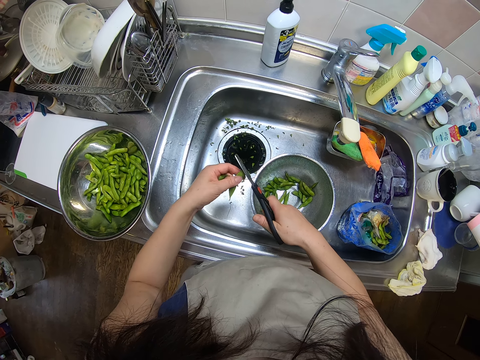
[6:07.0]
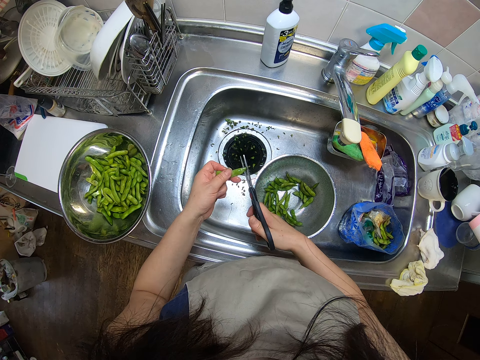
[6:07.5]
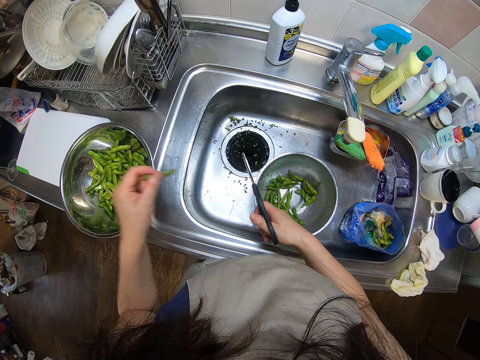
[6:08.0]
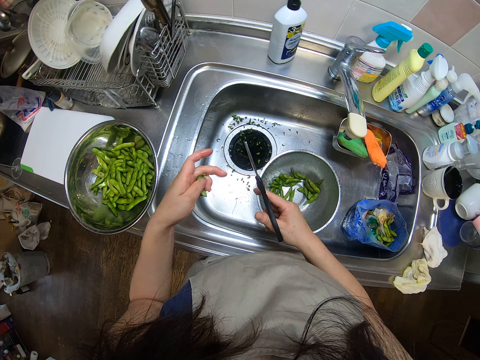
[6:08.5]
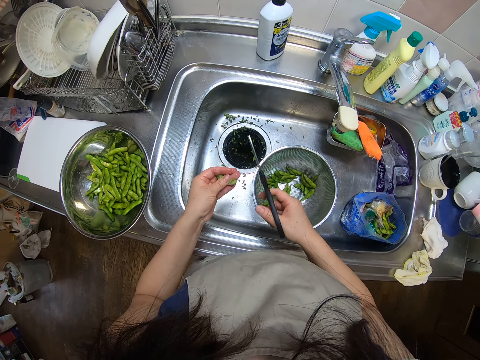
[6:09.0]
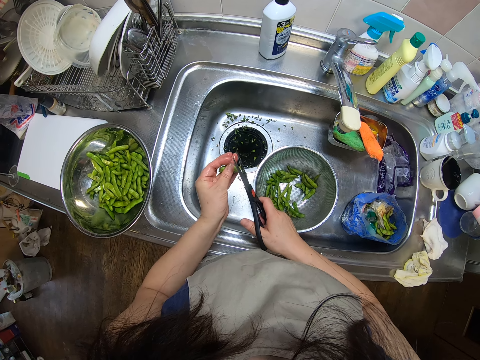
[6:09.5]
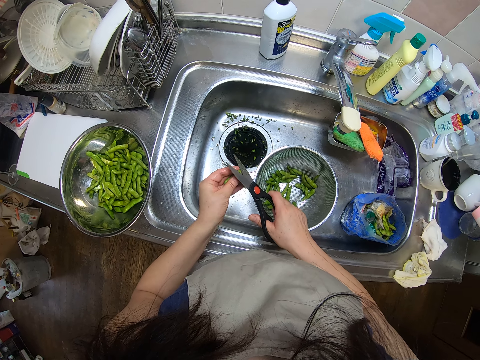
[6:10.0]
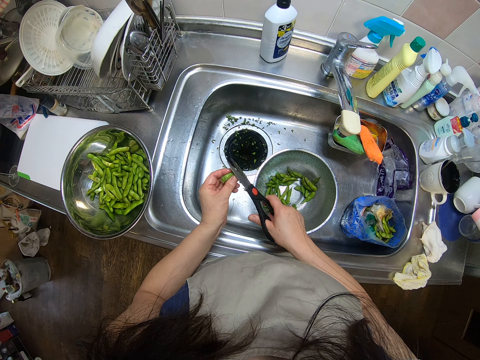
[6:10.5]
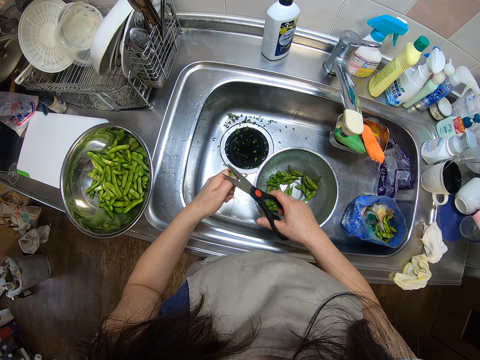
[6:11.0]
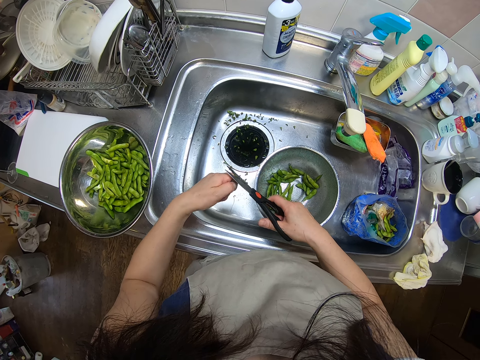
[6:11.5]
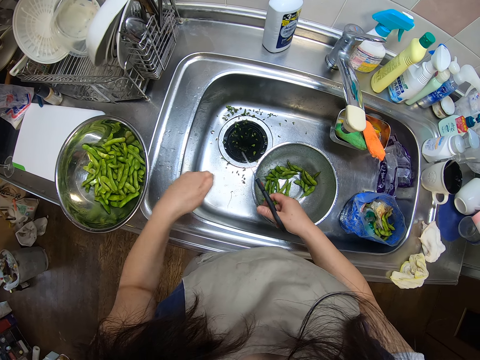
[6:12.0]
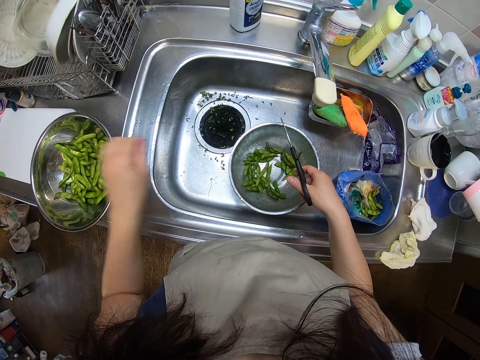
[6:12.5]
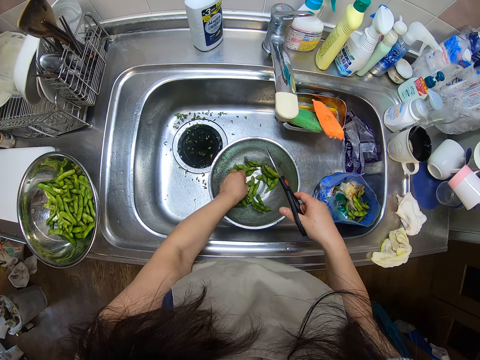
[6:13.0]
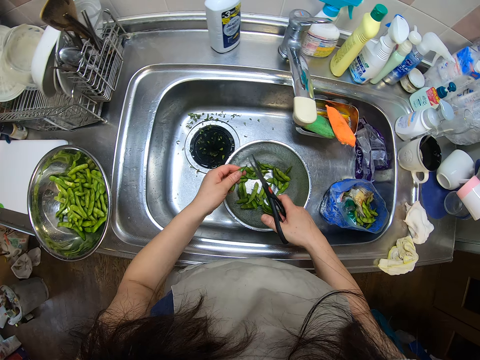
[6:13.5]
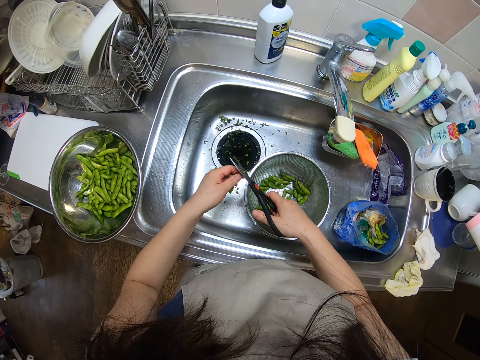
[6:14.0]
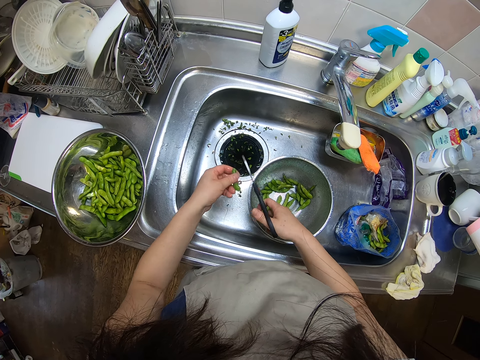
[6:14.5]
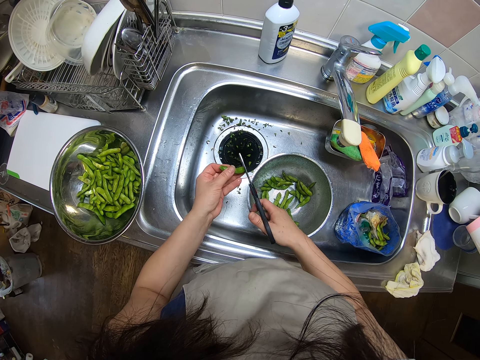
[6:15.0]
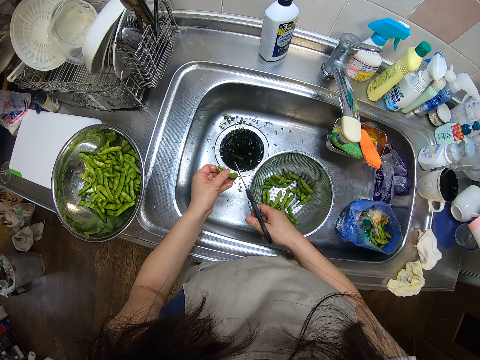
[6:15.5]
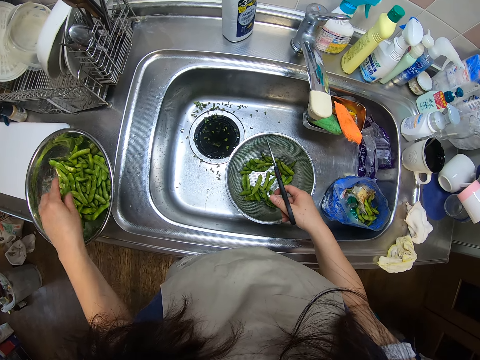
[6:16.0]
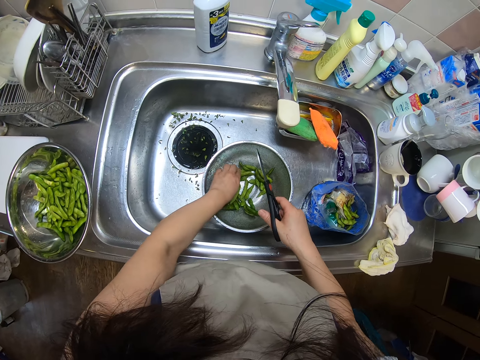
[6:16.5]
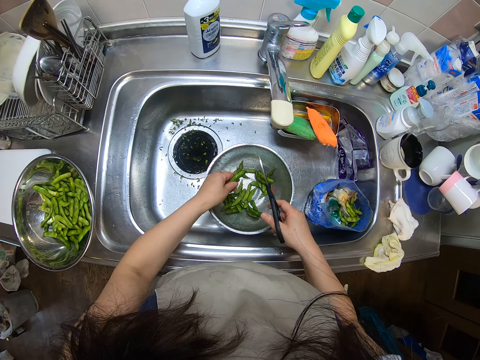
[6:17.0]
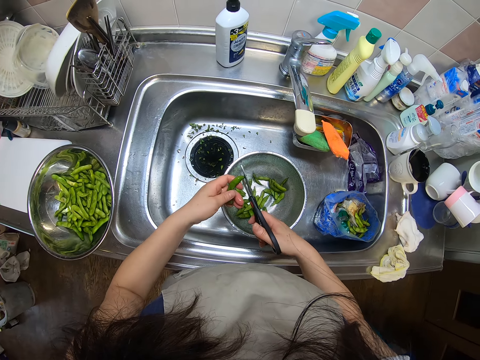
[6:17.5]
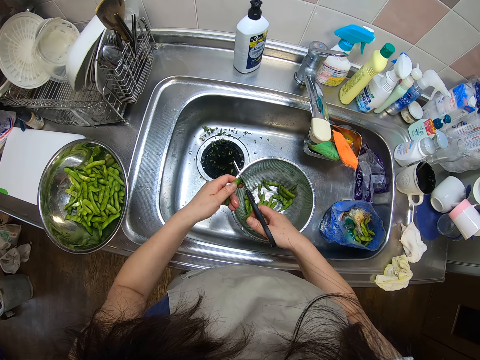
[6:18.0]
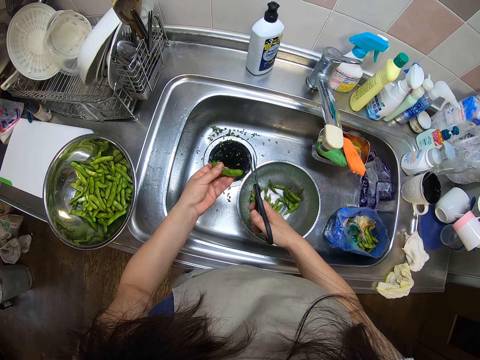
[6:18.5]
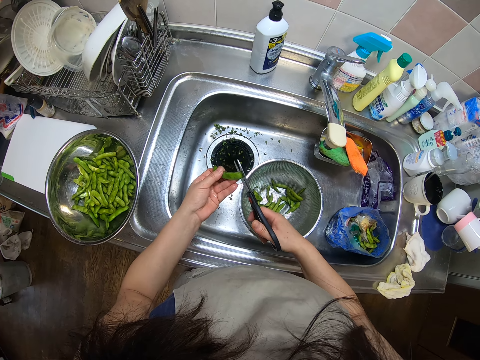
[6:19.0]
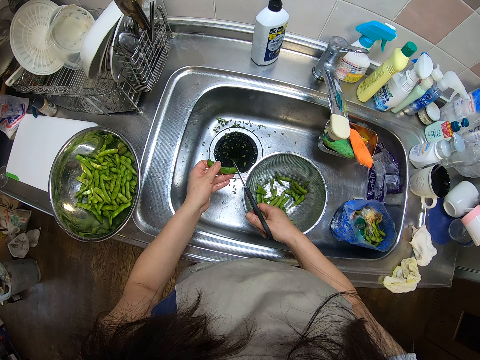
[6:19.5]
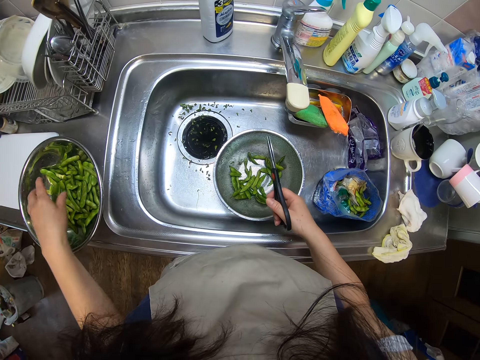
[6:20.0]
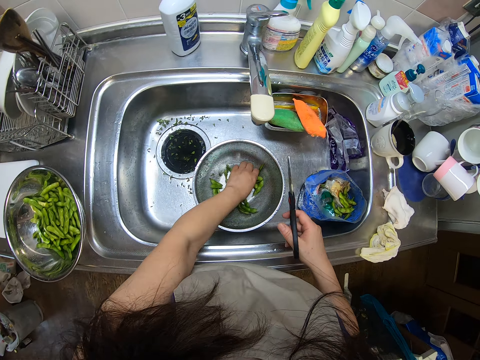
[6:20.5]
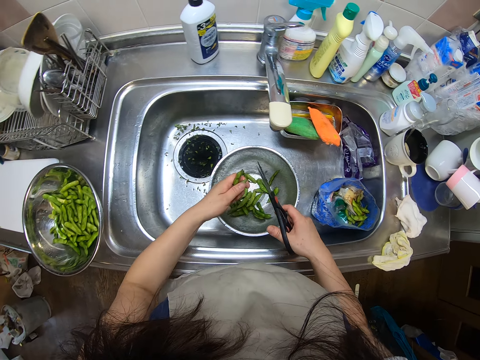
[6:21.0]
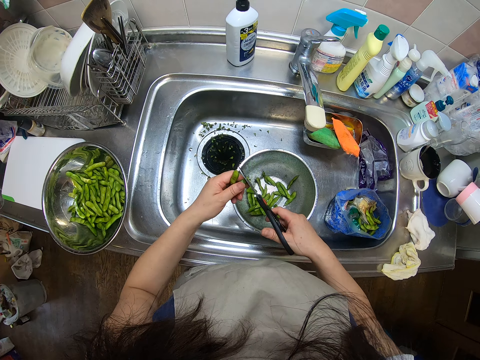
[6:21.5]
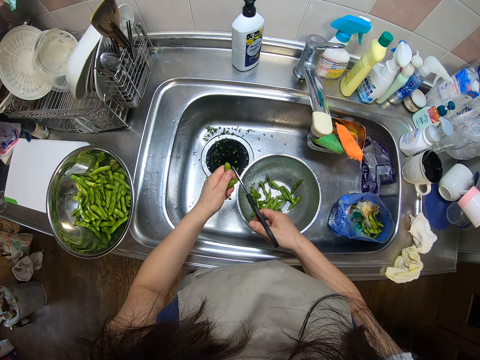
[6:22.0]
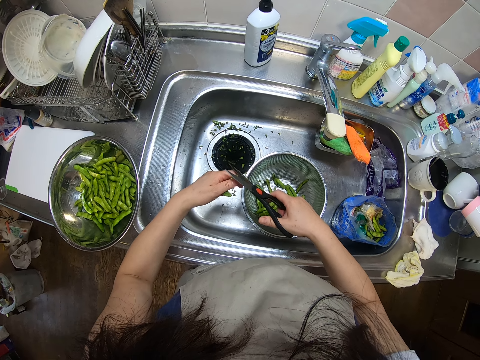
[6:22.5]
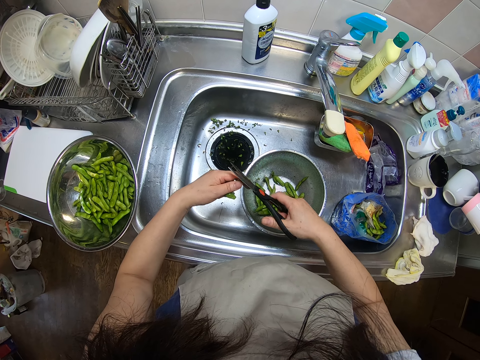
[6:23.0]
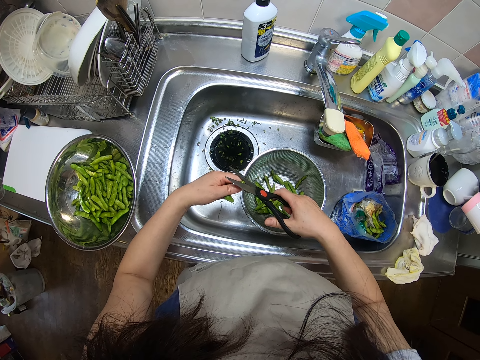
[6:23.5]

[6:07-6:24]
The camera wearer drops the green bean in the sieve on the kitchen sink with her left hand. She cuts the edges of the green bean with the pair of scissors in her right hand. She drops the green bean in the sieve on the kitchen sink with her left hand. She picks green beans from the sieve in the kitchen sink with her left hand. She cuts the edges of the green bean with the pair of scissors in her right hand. She drops the green bean in the sieve on the kitchen sink with her left hand. She picks green beans from the sieve in the kitchen sink with her left hand. She cuts the edges of the green bean with the pair of scissors in her right hand. She drops the green bean in the sieve on the kitchen sink with her left hand. She picks green beans from the sieve in the kitchen sink with her left hand. She cuts the edges of the green bean with the pair of scissors in her right hand.

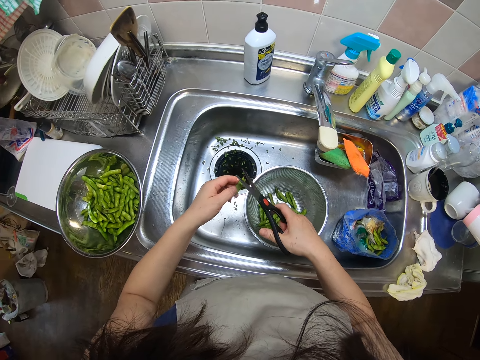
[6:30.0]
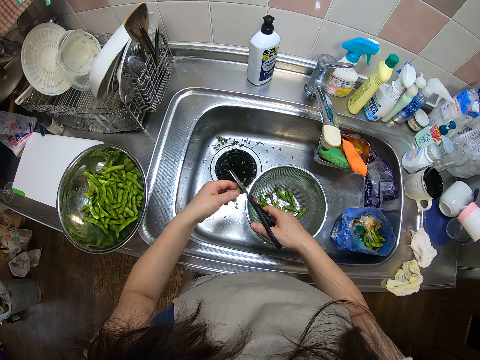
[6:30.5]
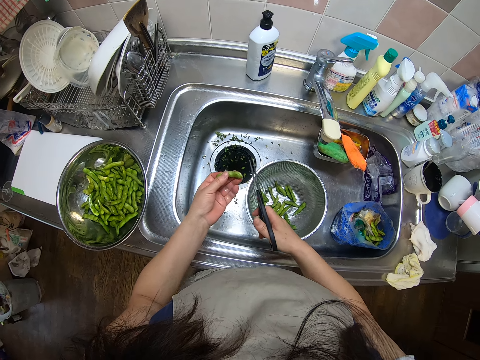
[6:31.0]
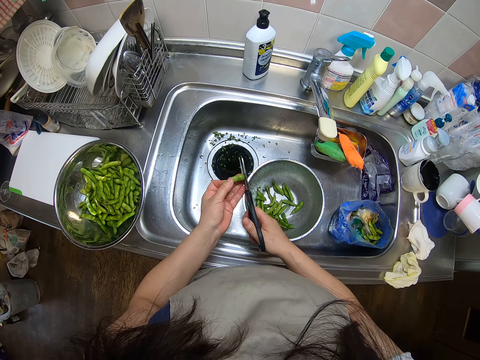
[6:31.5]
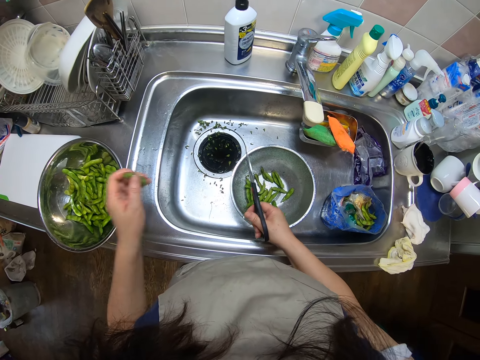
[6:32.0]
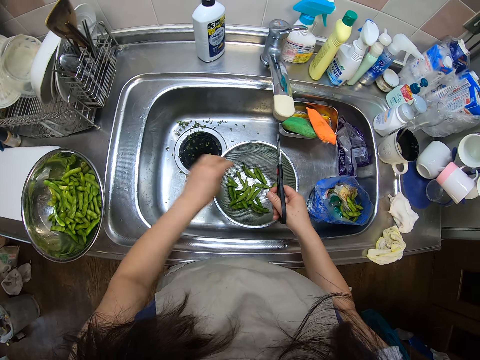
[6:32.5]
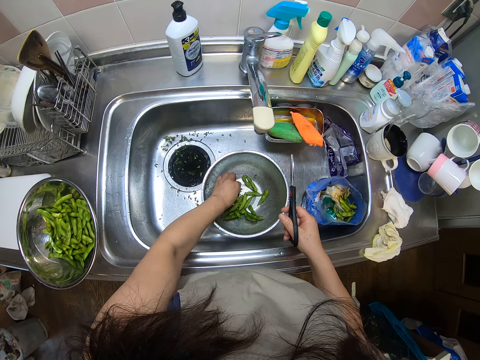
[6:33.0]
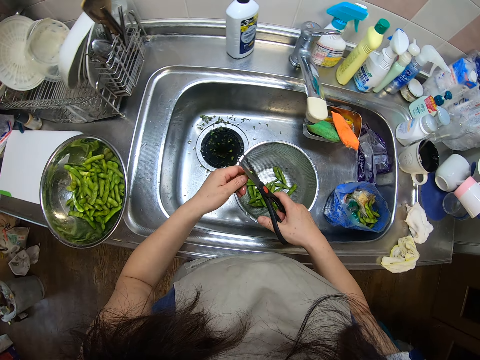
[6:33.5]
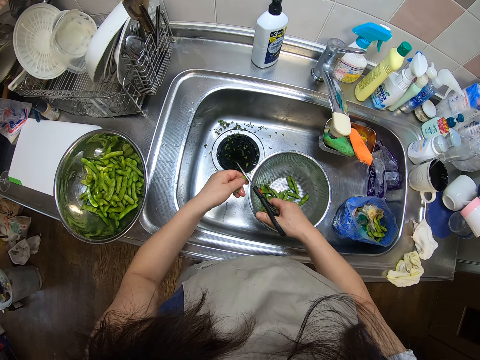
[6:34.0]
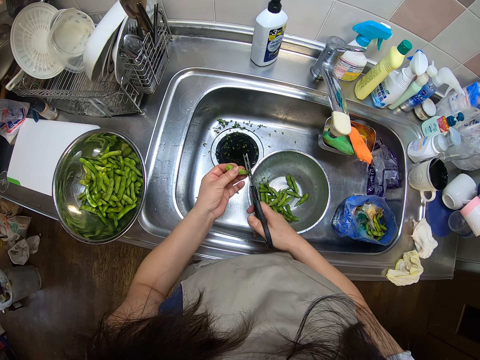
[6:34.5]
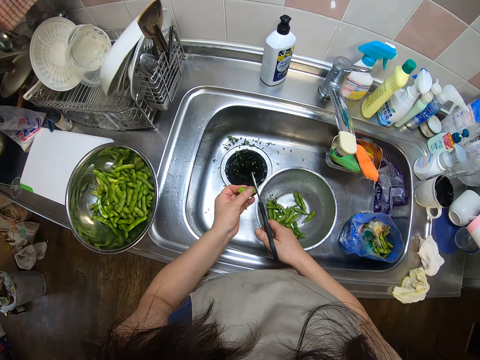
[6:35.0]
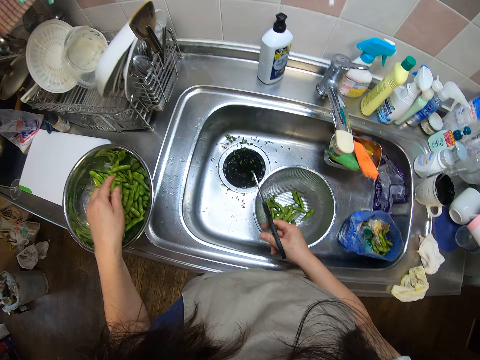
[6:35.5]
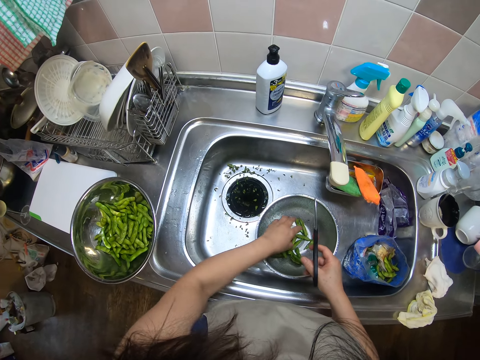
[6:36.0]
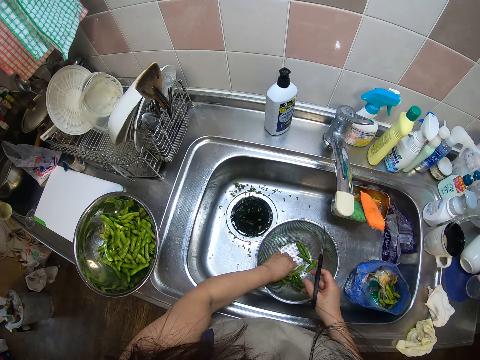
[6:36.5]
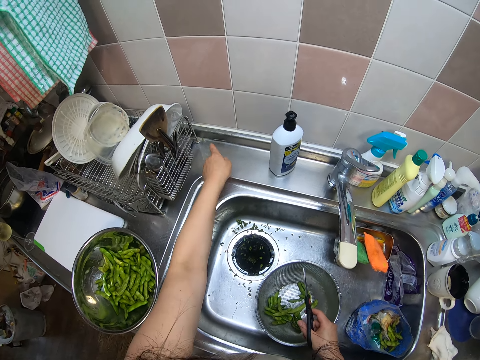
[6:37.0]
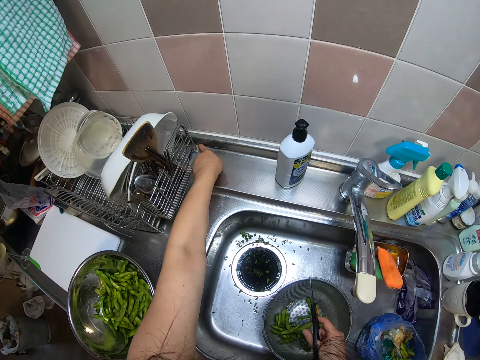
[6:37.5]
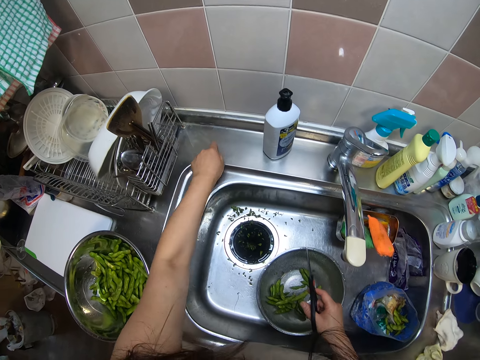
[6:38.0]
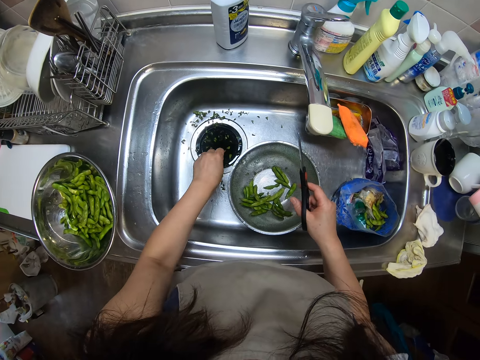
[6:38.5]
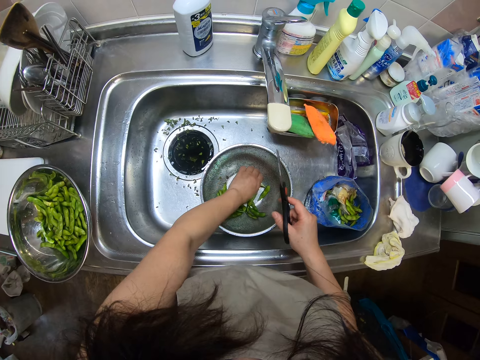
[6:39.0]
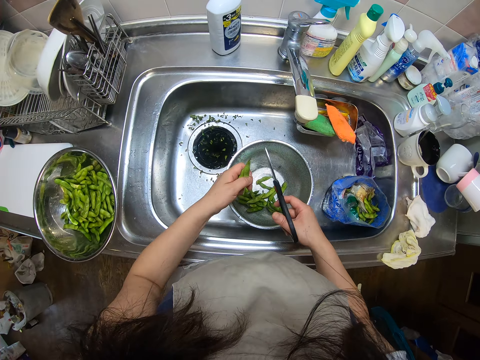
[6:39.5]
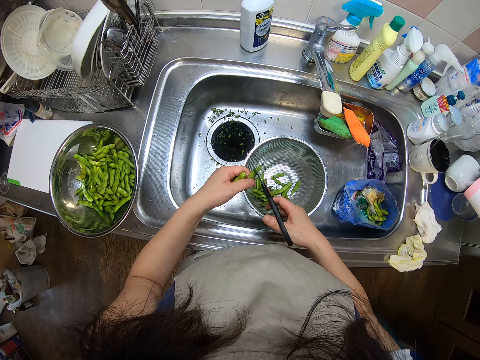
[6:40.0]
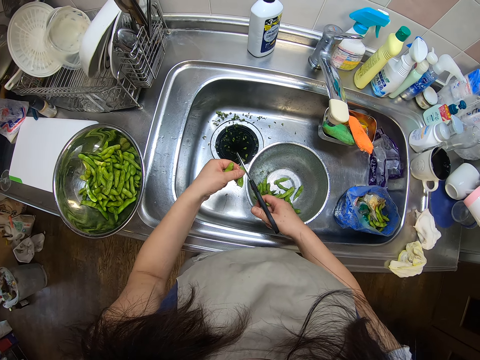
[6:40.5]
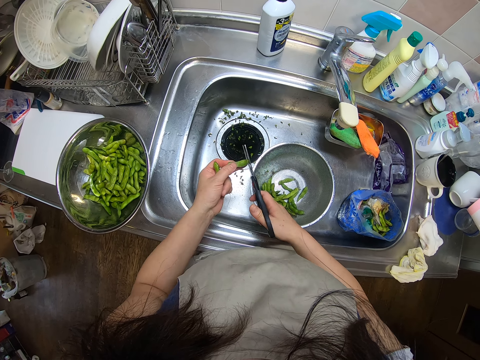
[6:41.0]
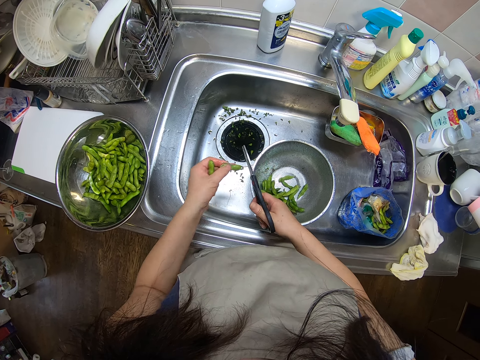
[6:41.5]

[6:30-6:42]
The camera wearer picks a pea pod. She cuts the edges of the green bean with the pair of scissors in her right hand. She drops the green bean in the sieve on the kitchen sink with her left hand. She picks green beans from the sieve in the kitchen sink with her left hand. She cuts the edges of the green bean with the pair of scissors in her right hand. She drops the green bean in the sieve on the kitchen sink with her left hand. She picks green beans from the sieve in the kitchen sink with her left hand. She removes dirt from the kitchen sink with her left hand. She puts something in the sink. She picks green beans from the sieve in the kitchen sink with her left hand. She cuts the edges of the green bean with the pair of scissors in her right hand.
